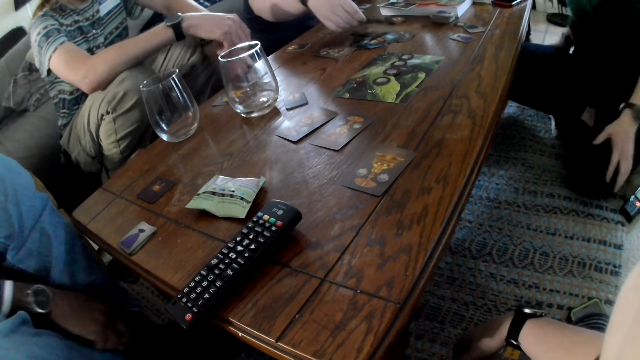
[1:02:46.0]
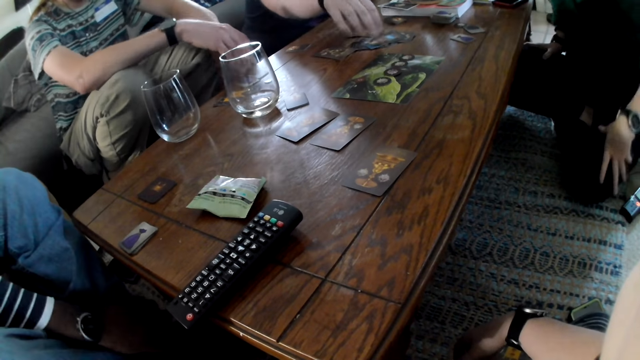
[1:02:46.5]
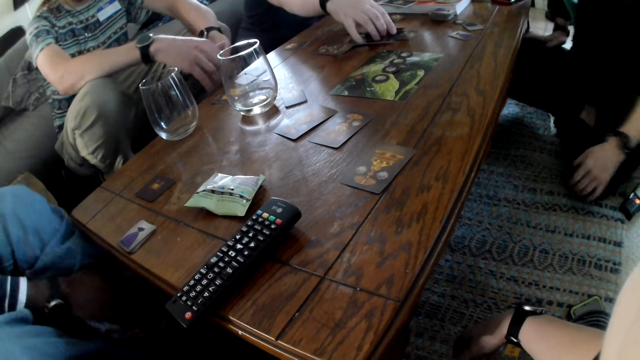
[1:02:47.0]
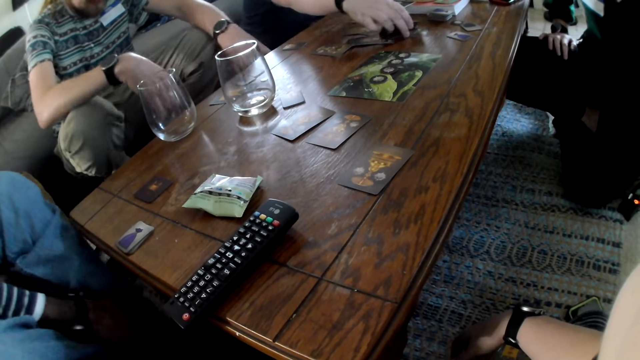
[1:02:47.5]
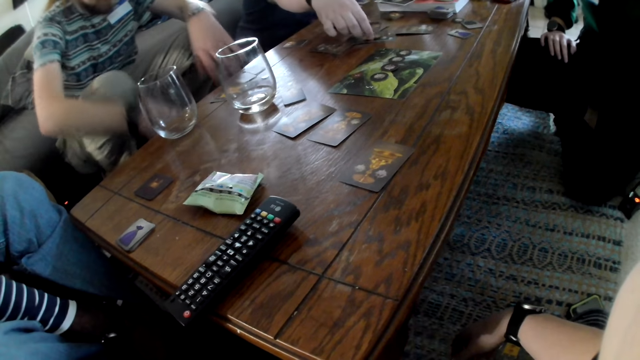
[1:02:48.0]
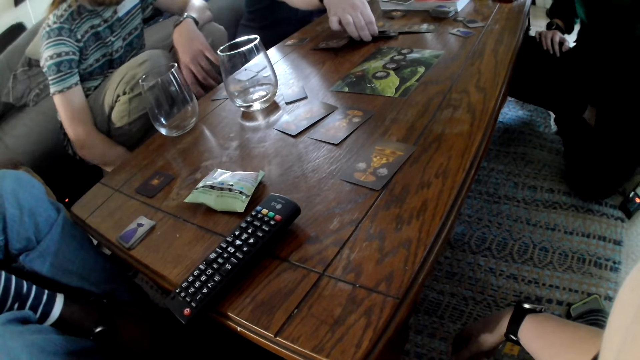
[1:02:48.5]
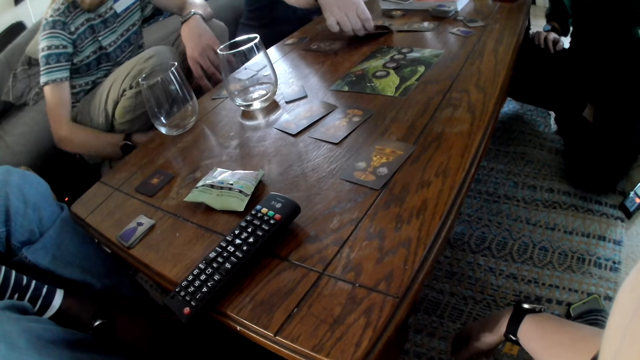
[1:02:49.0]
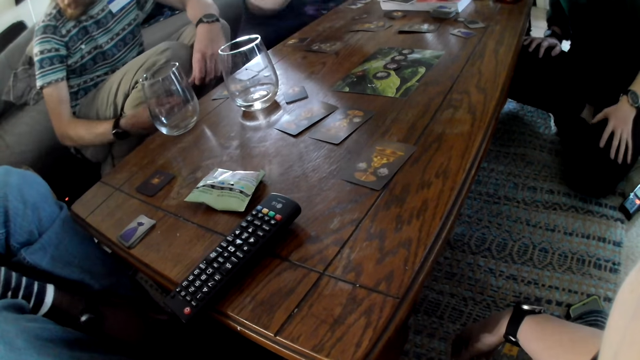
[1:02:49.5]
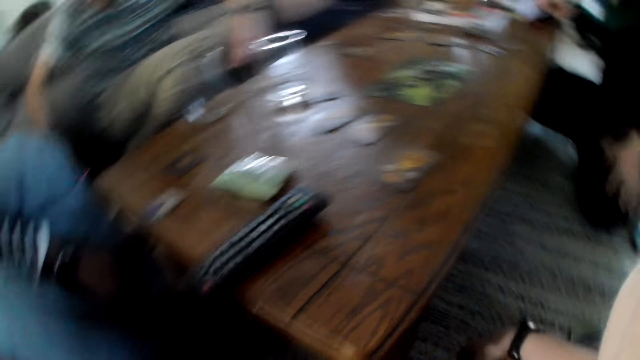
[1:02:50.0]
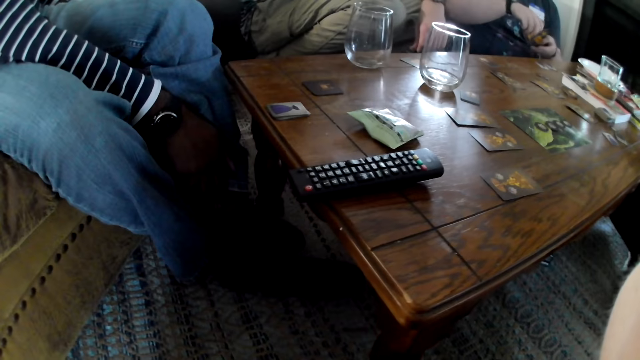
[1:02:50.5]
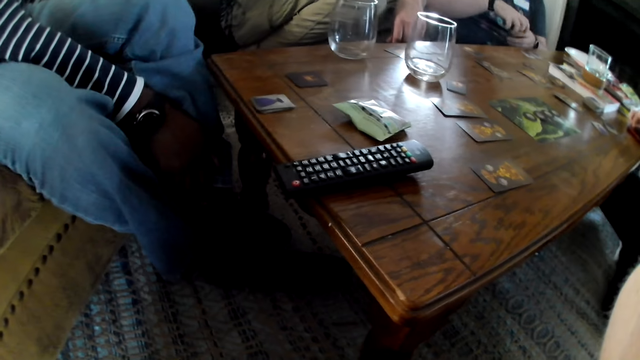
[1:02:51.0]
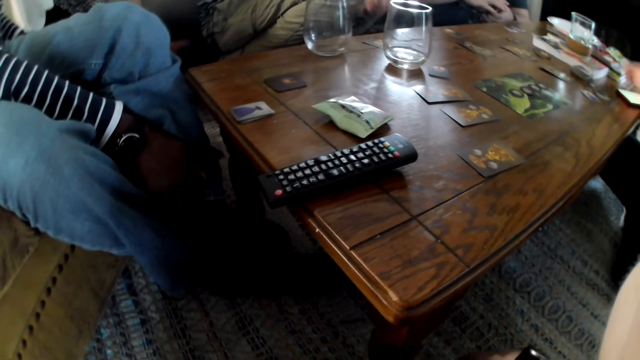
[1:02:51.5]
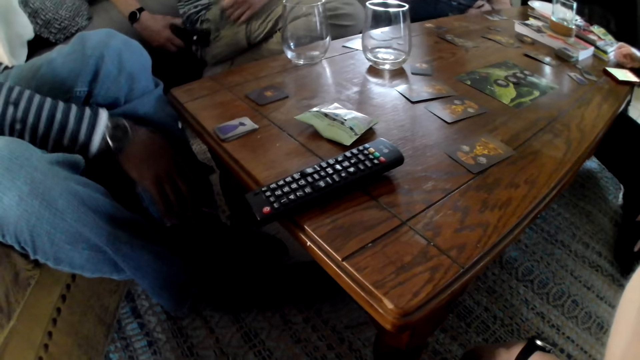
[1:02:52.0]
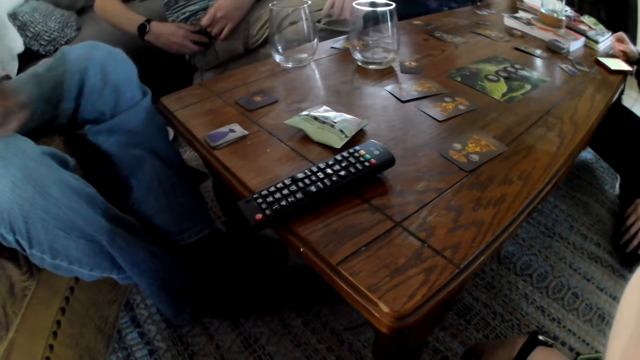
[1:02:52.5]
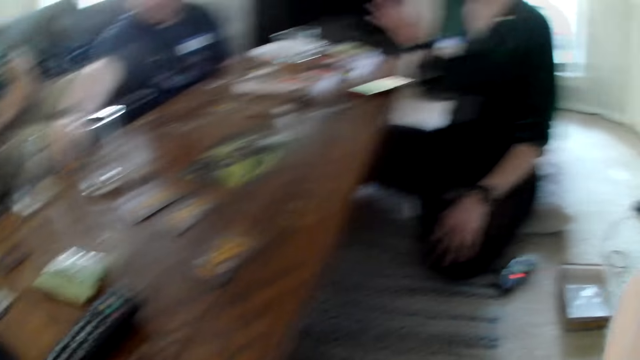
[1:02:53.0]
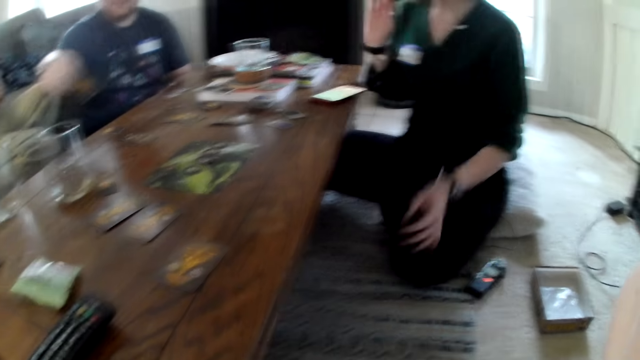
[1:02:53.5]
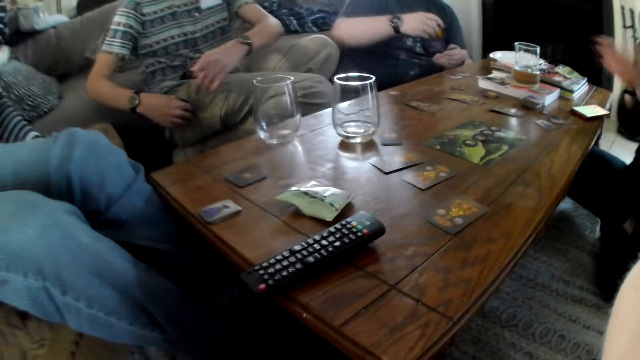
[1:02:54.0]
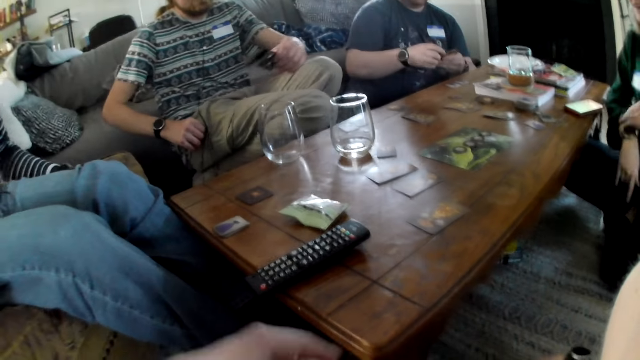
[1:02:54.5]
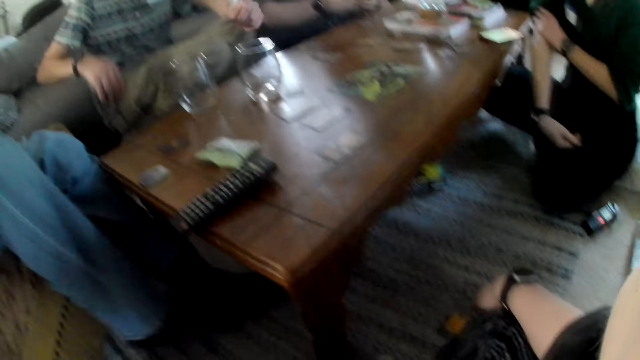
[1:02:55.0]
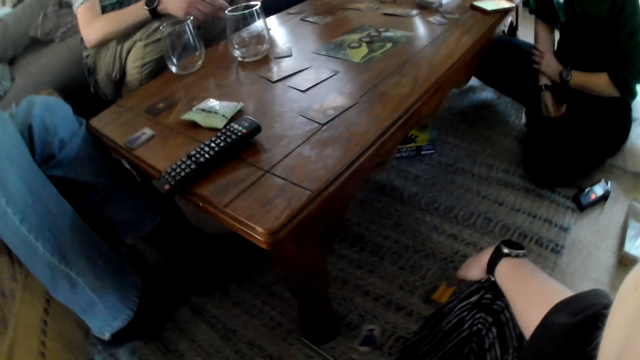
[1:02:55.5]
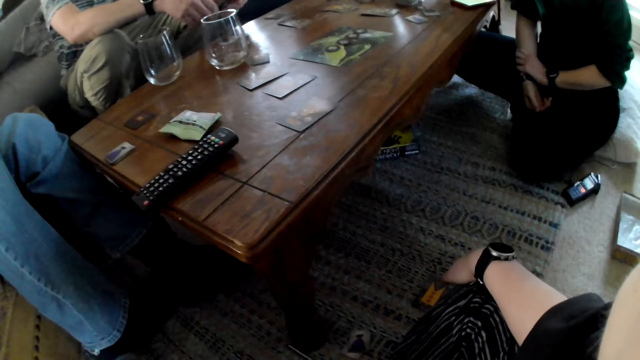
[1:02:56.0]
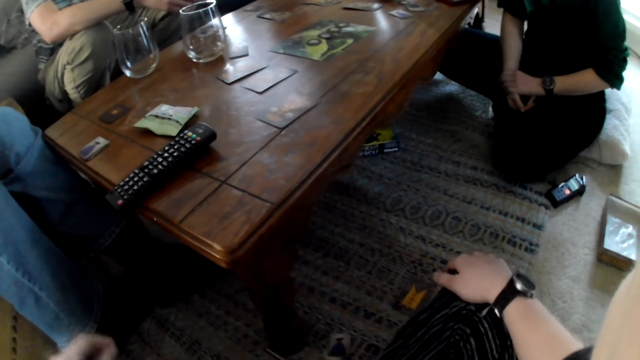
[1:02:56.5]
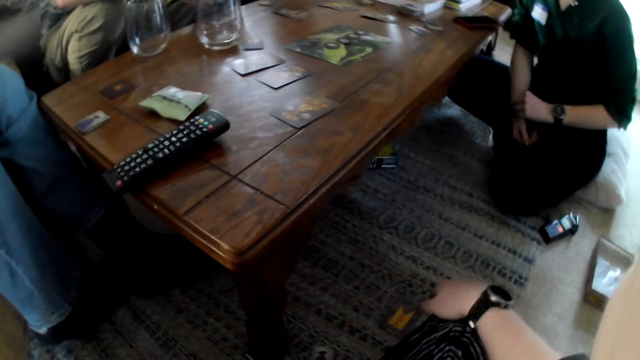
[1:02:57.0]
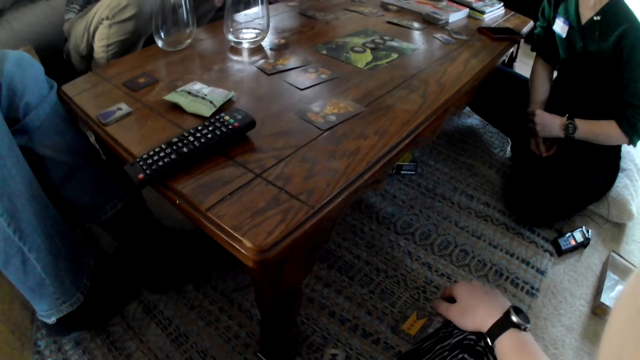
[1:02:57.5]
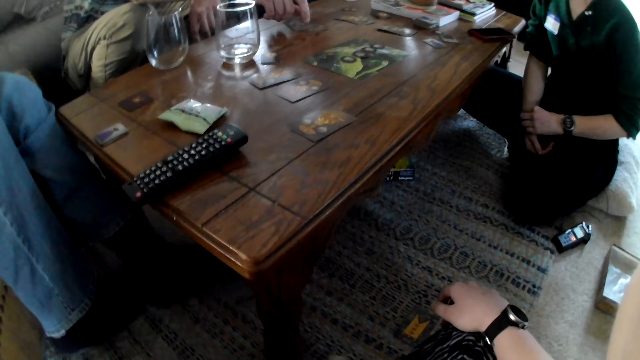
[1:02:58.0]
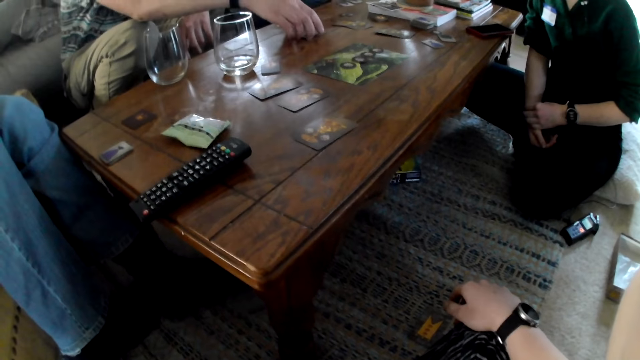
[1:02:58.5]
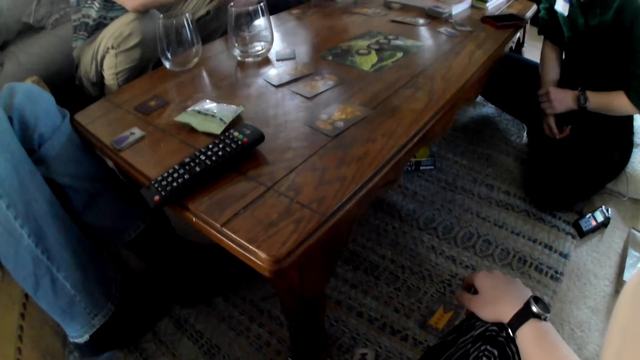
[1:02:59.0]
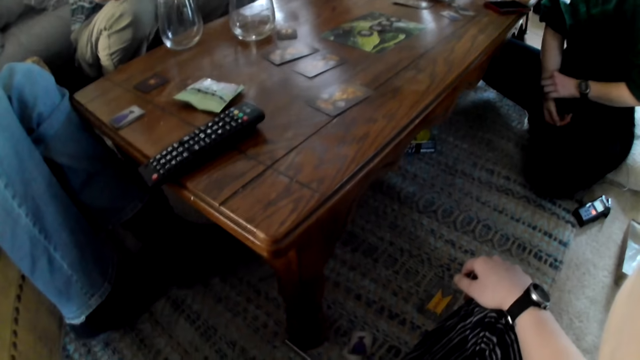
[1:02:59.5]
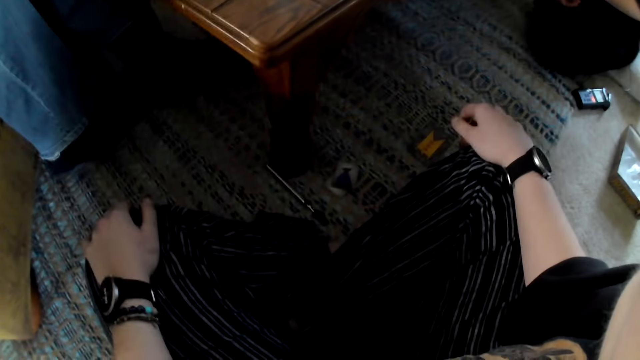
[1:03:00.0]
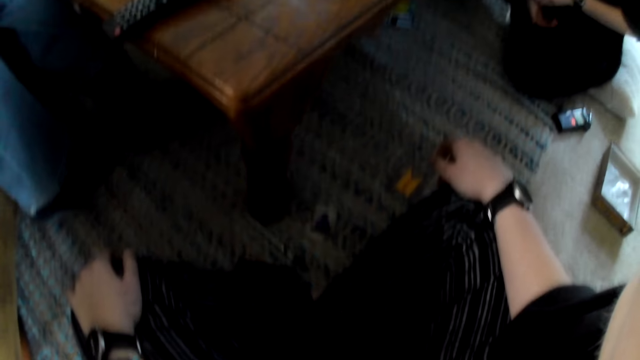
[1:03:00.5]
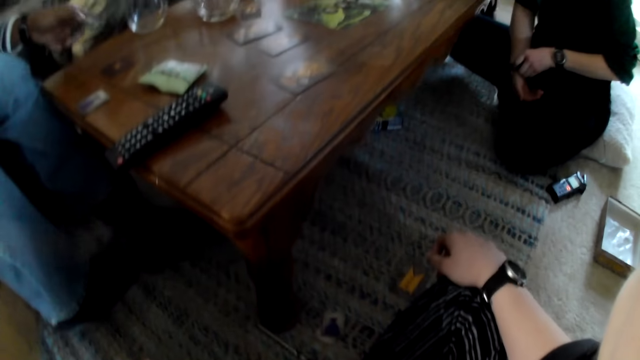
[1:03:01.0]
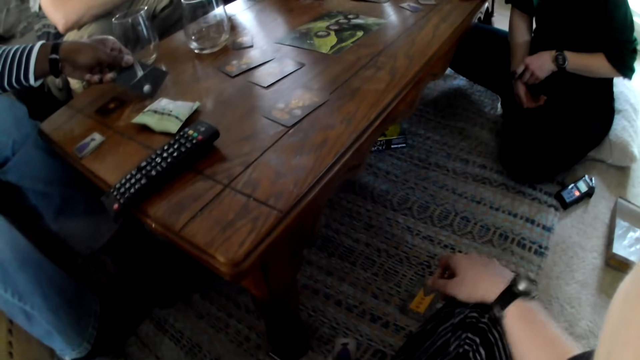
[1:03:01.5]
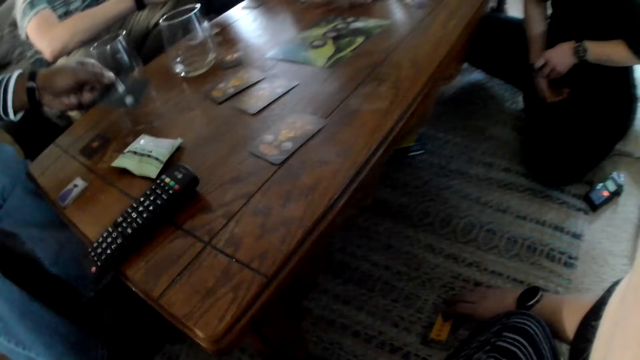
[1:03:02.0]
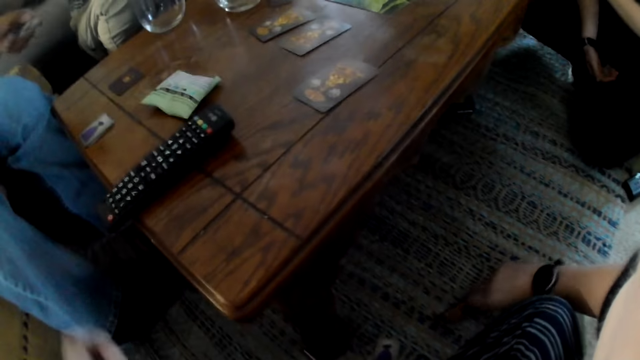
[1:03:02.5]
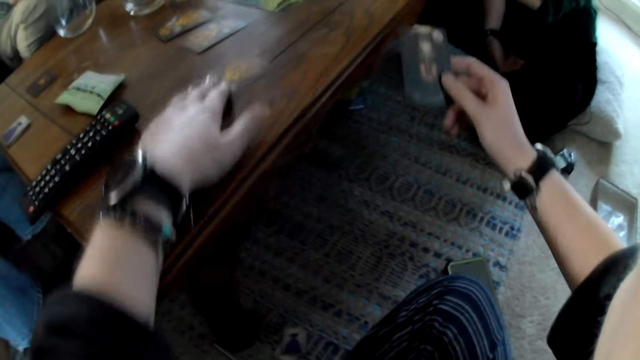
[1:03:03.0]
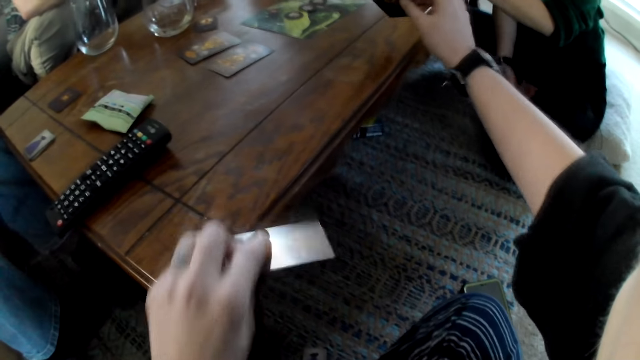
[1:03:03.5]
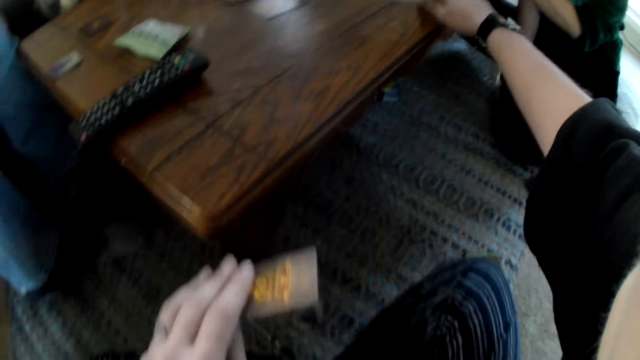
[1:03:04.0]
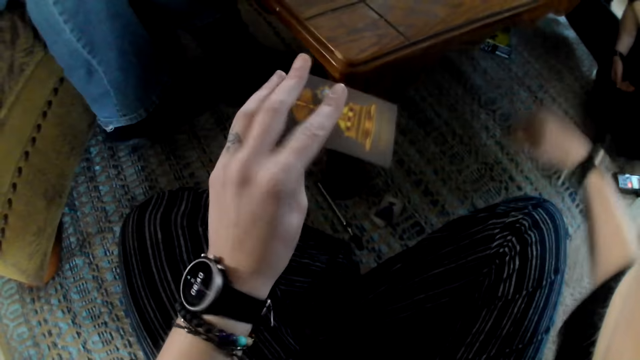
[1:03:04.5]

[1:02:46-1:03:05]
The camera wearer looks around. The man places the card on the cards with his right hand and picks some cards from the table with his right hand. The man holds the cards with both hands. Another man picks a phone from the rug with his right hand and puts the phone into his cargo pants pocket with his right hand. The first man picks a card from the table with his right hand and passes the card from his right hand to his left hand. The camera wearer scratches herself. She moves her hand. The other man drops a card on the table with his right hand and picks the card from the table with his right hand. The camera wearer picks the card from the rug with her right hand. She picks the card from the table with her left hand. She drops the card in her right hand on the table.
